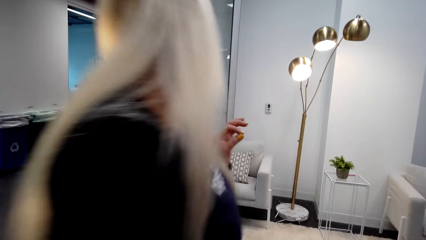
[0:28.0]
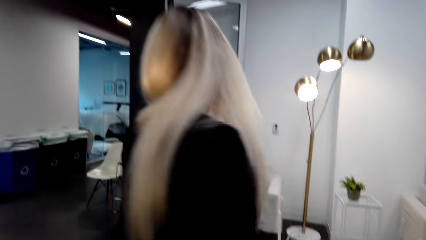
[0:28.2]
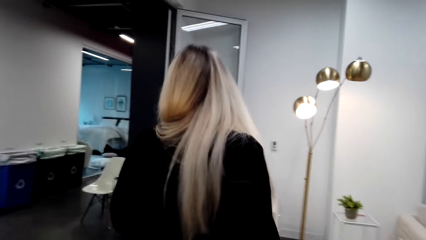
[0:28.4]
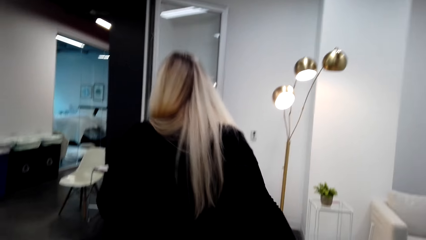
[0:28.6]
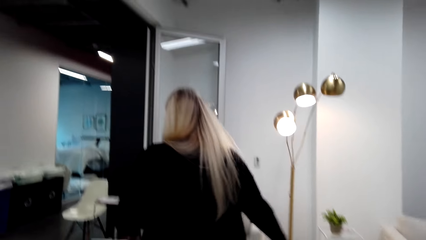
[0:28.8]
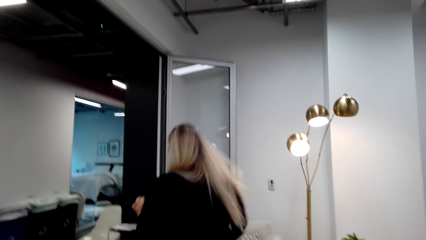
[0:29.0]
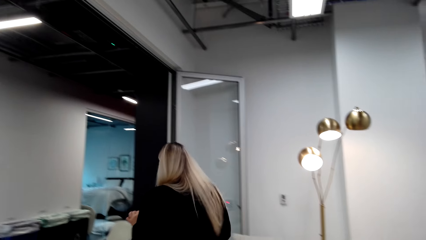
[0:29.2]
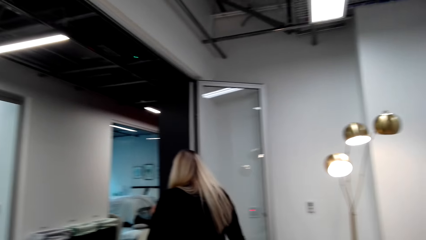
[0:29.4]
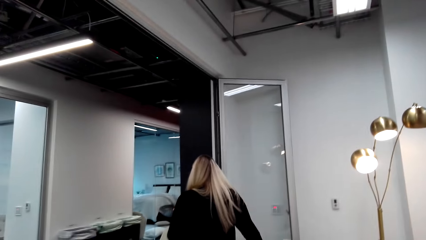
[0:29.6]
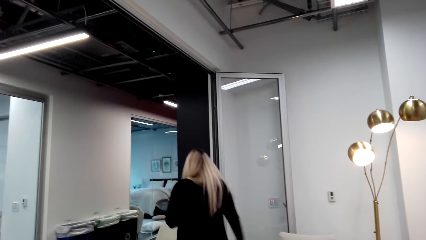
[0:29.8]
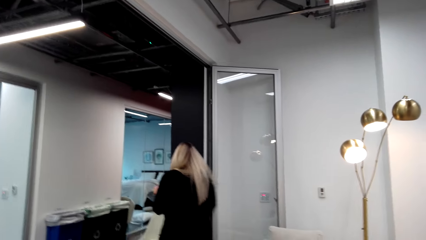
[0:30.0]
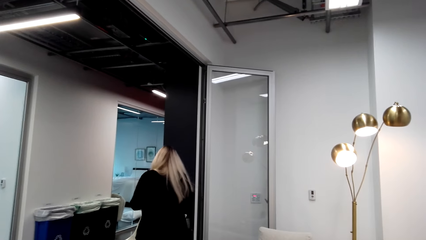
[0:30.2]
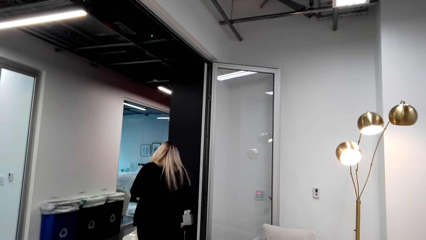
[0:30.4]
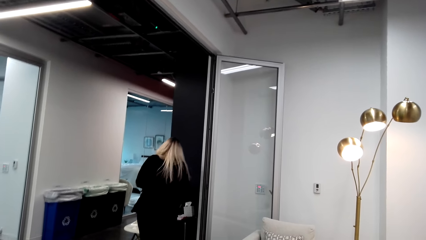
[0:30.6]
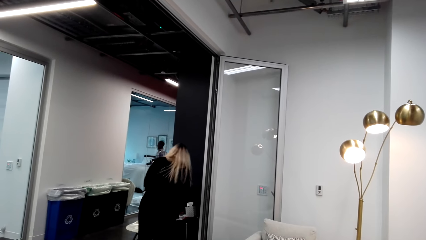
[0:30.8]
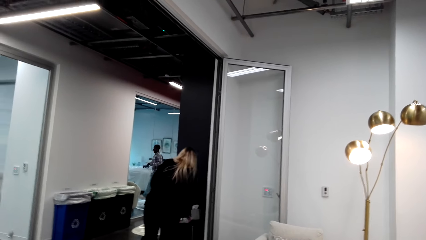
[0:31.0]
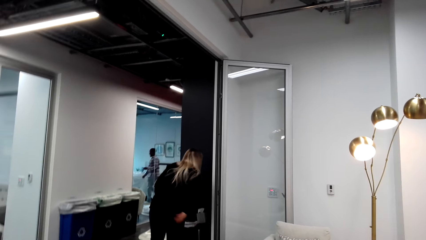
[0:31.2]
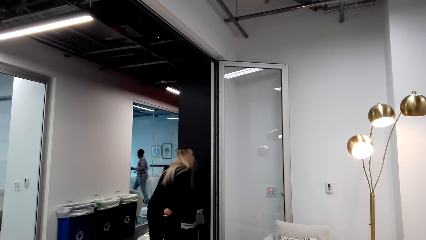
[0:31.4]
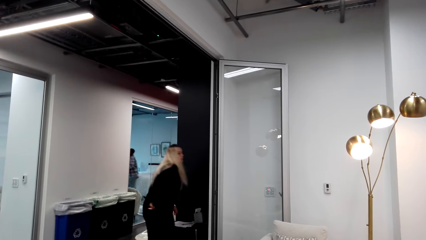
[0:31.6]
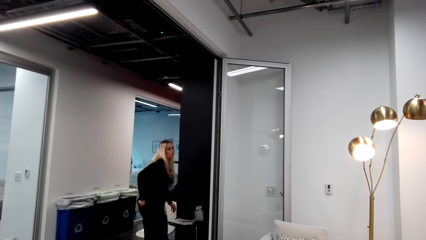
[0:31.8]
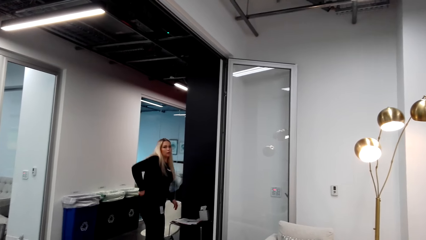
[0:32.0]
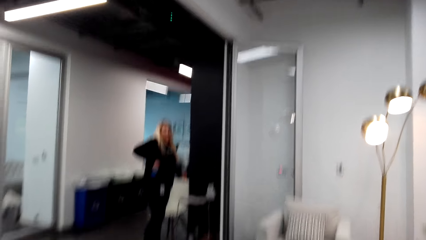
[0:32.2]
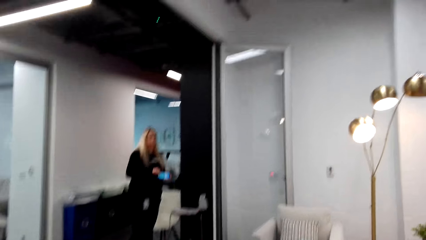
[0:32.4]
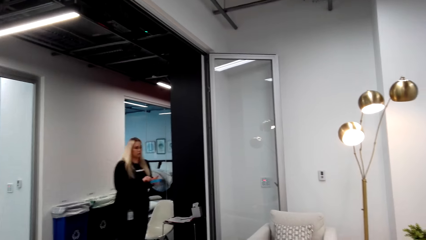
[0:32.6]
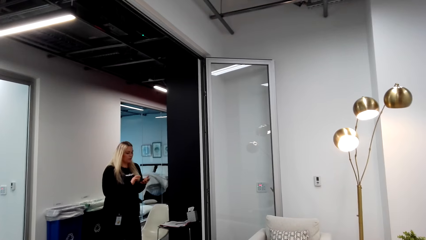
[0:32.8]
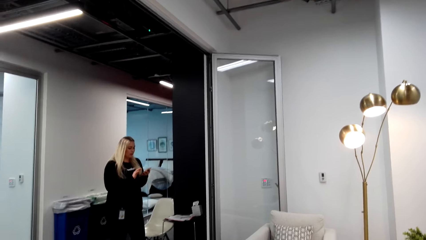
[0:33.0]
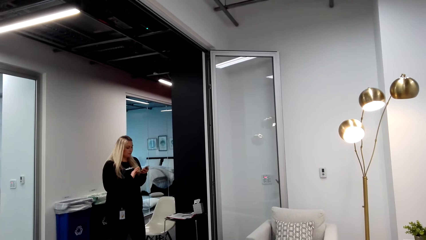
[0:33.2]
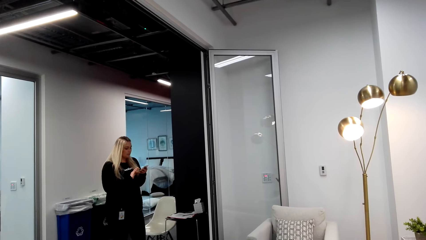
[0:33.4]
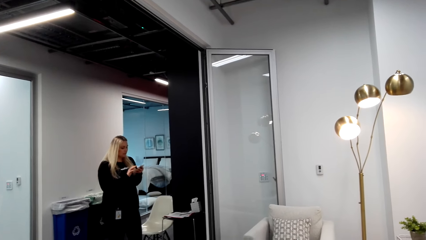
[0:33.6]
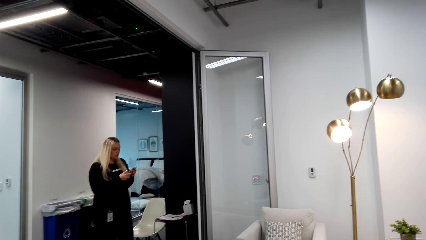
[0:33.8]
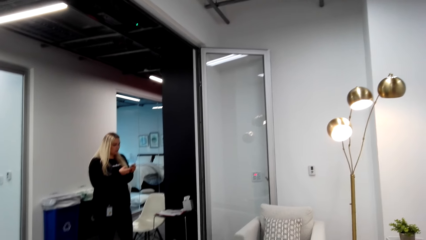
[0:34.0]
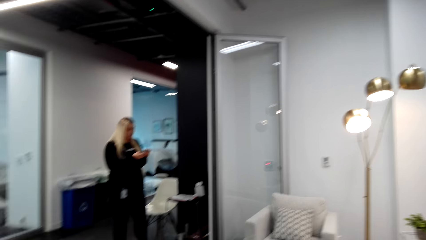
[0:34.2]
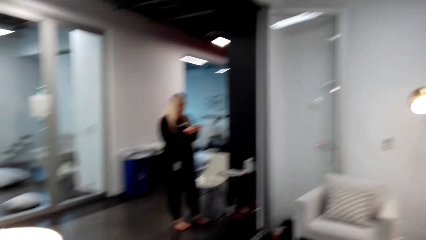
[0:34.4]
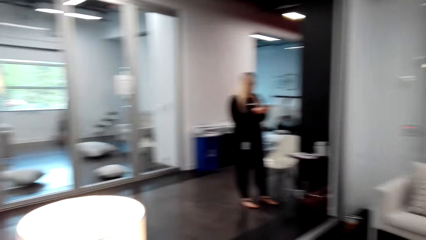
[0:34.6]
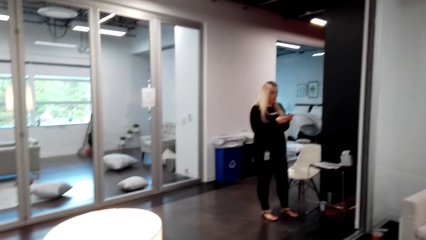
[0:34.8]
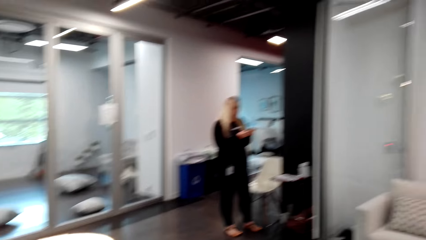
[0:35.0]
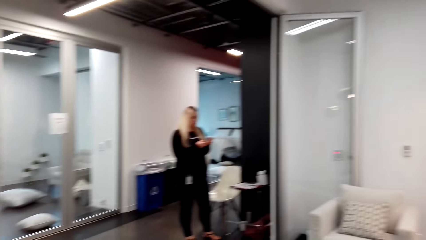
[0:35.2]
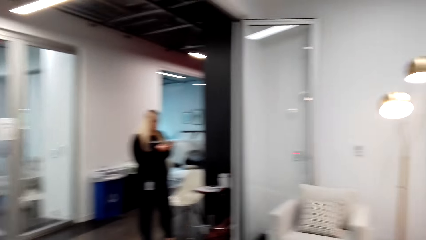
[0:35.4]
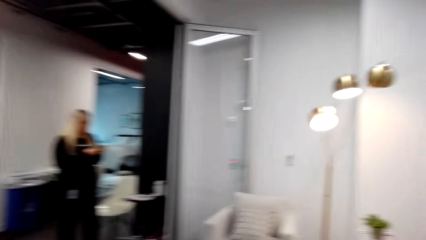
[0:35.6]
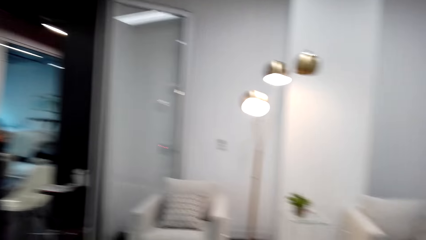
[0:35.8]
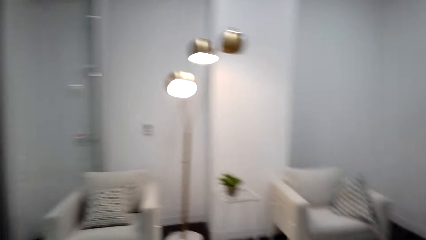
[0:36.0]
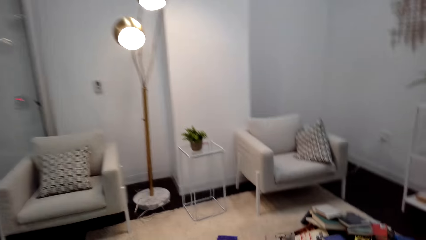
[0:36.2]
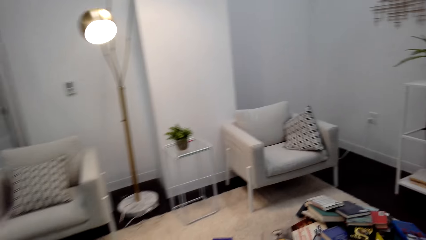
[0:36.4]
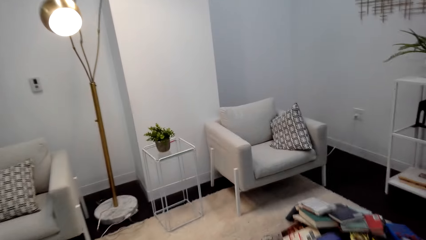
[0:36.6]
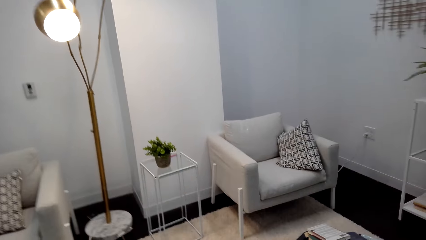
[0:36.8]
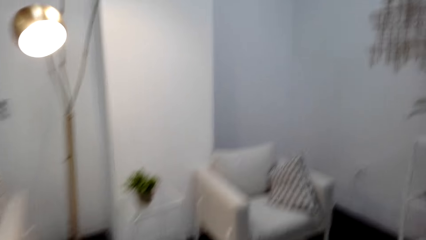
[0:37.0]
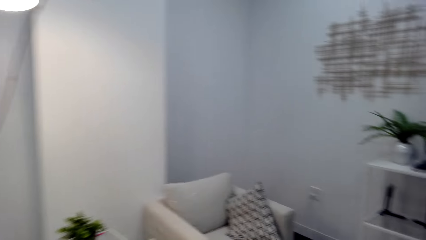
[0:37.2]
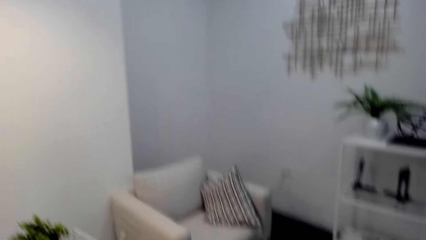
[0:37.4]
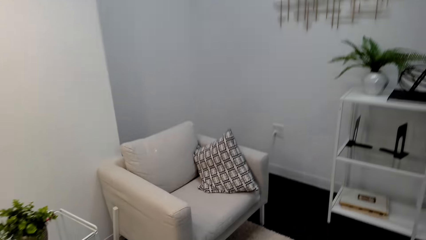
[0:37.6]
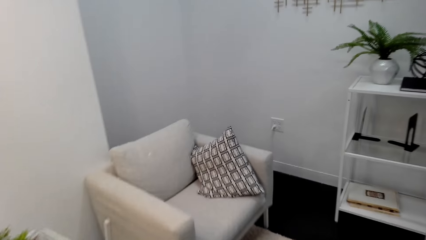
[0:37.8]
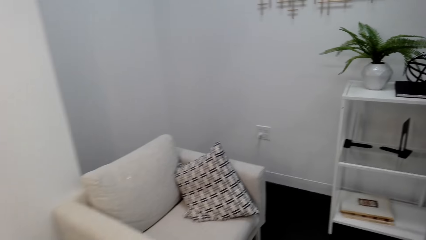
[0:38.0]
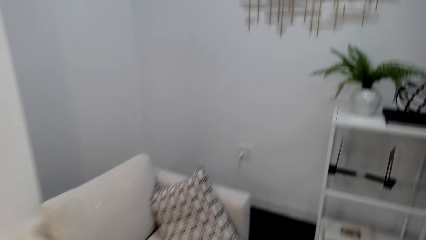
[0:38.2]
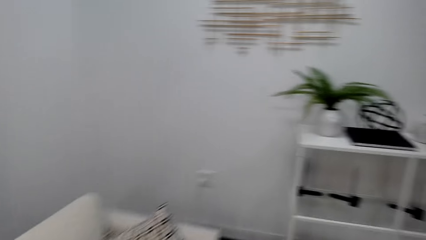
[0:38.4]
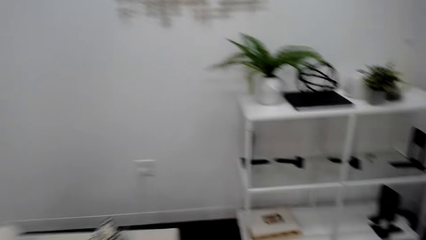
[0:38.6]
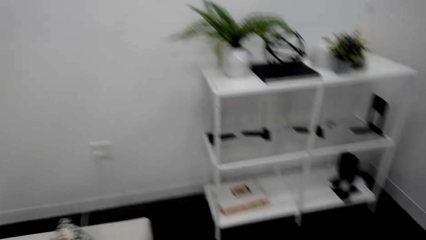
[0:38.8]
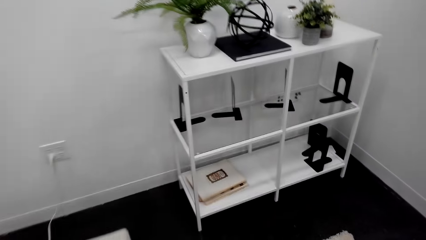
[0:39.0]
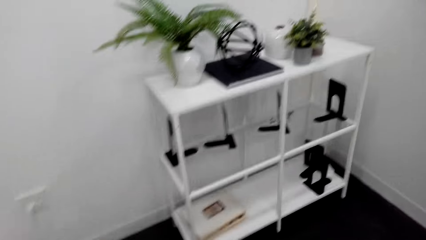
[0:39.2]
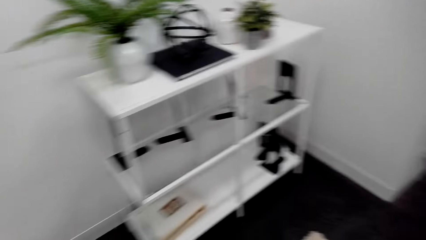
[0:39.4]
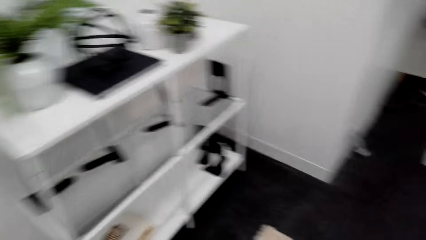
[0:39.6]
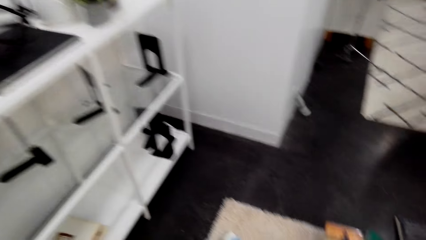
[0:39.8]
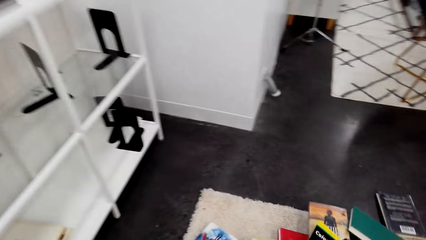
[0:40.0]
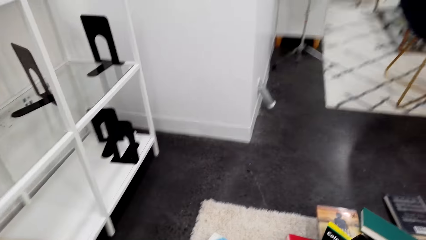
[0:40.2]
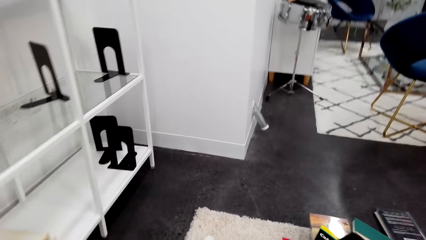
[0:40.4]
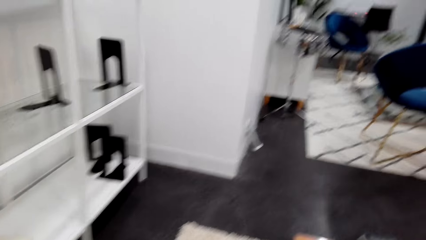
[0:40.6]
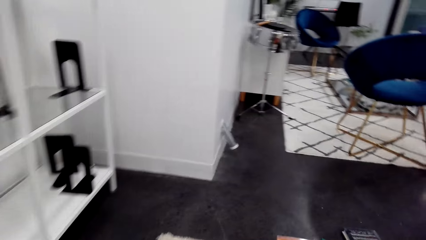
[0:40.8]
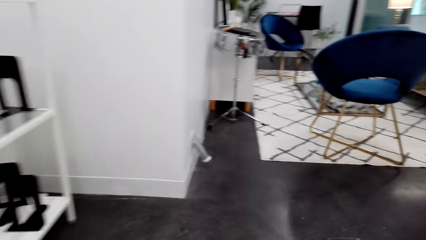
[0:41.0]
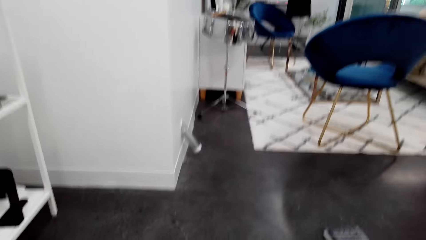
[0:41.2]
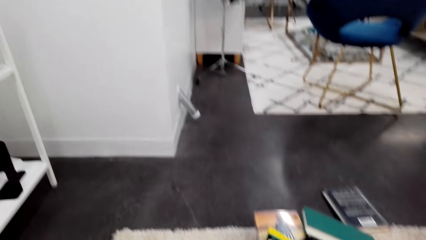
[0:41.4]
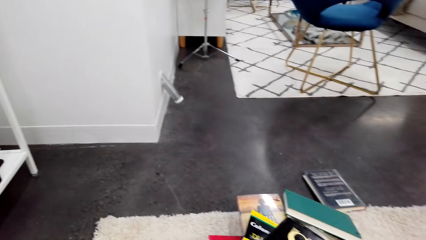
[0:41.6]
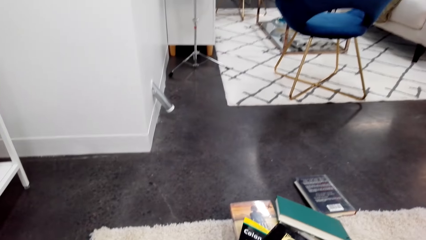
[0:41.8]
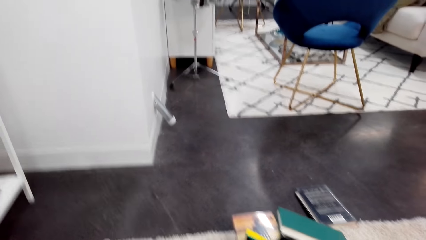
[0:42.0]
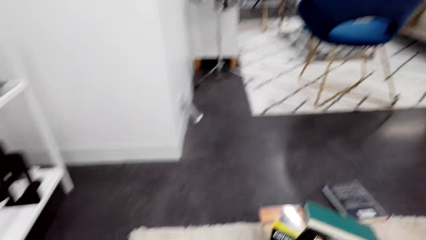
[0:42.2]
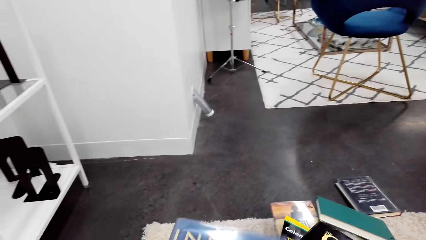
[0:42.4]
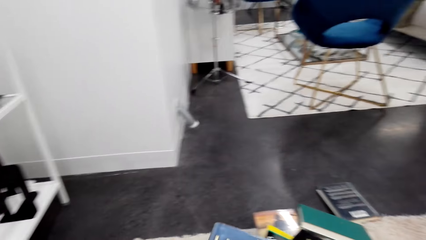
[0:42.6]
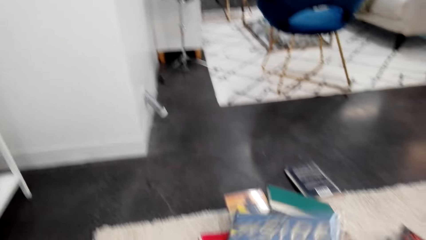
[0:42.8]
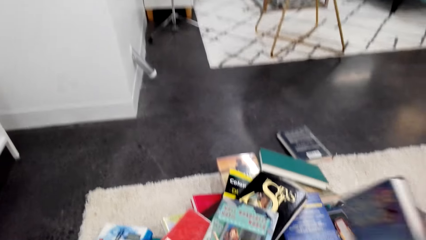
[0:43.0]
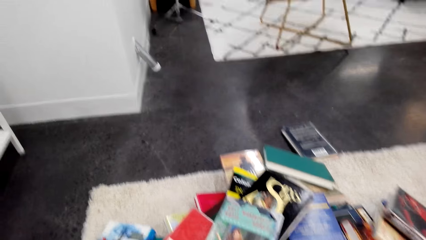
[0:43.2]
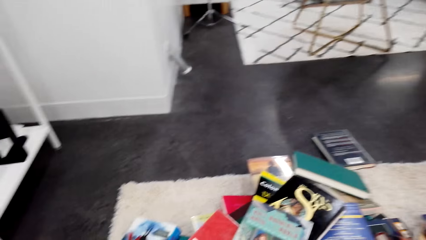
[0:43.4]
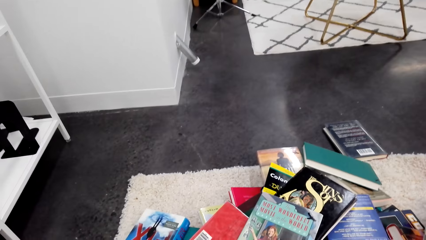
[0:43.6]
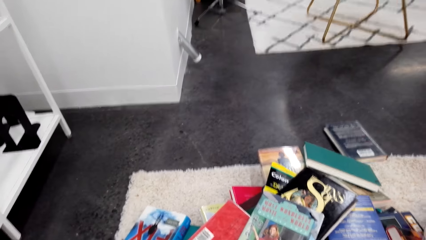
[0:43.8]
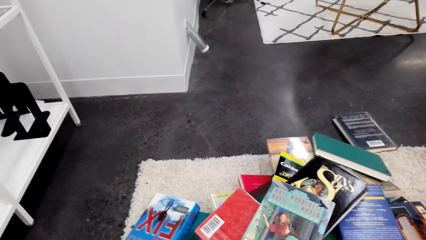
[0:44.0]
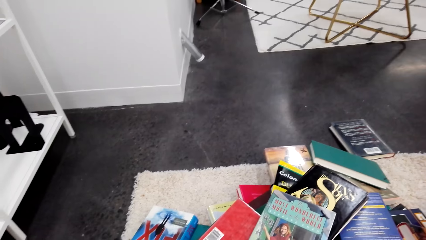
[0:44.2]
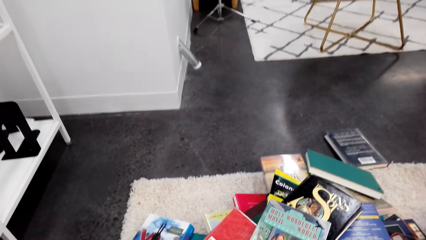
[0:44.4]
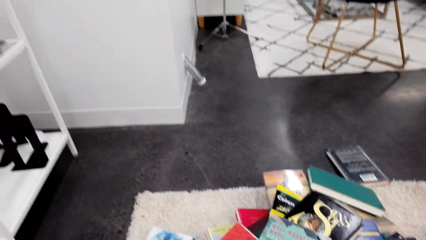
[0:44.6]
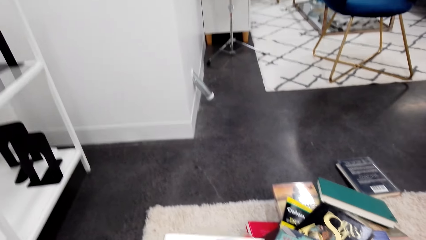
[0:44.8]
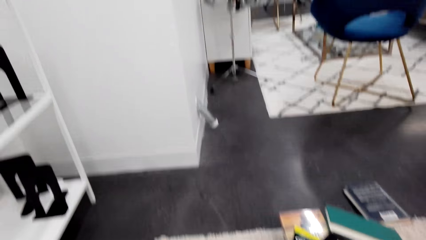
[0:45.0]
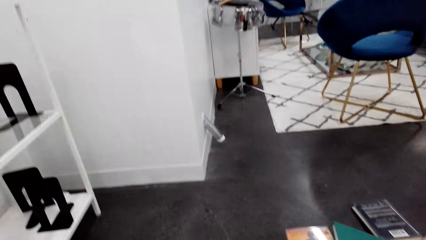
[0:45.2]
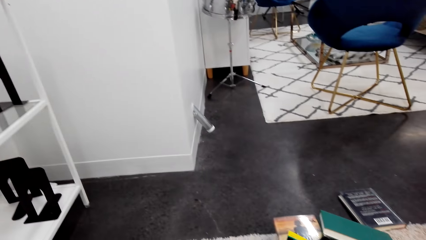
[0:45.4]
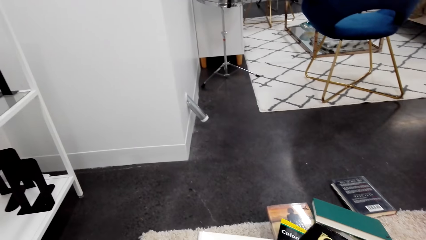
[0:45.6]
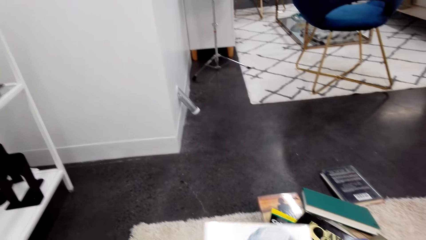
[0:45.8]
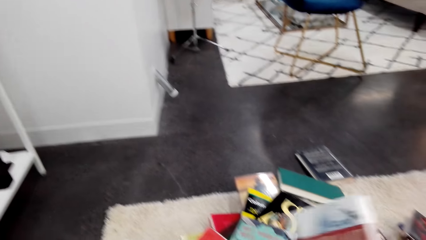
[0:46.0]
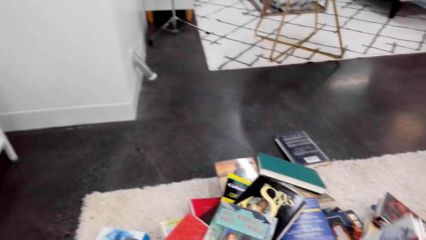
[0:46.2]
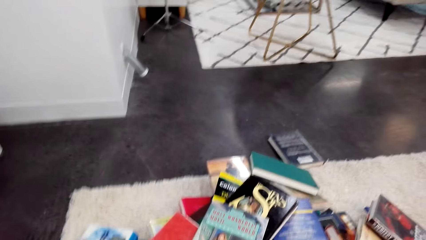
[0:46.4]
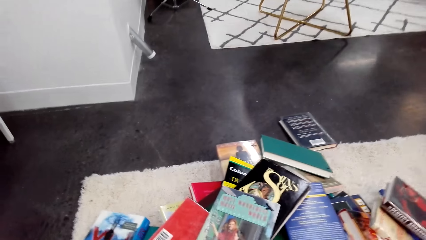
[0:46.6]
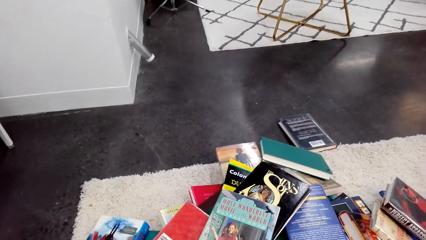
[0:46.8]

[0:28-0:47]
A man walks around. The man bends down, takes a phone from the pocket, holds the phone and uses the phone. The camera wearer turns around. They walk around and look around. They hold a book. They pick up the book. They turn around.
